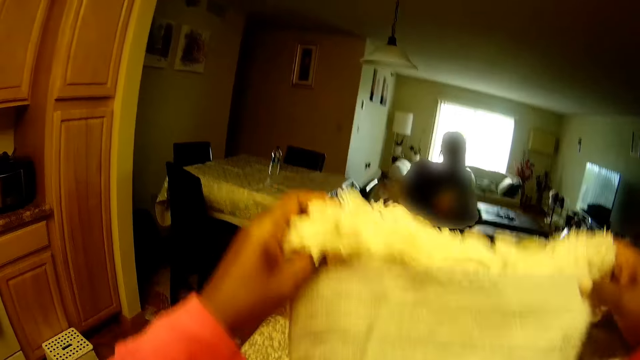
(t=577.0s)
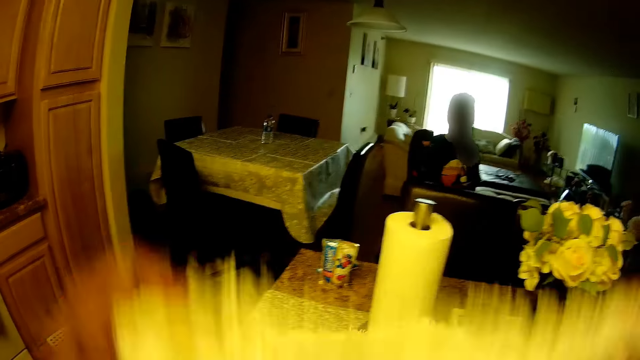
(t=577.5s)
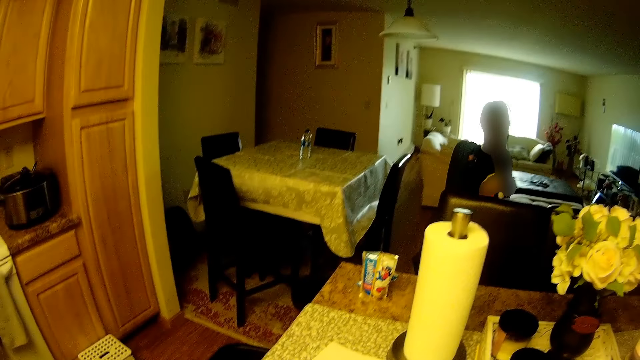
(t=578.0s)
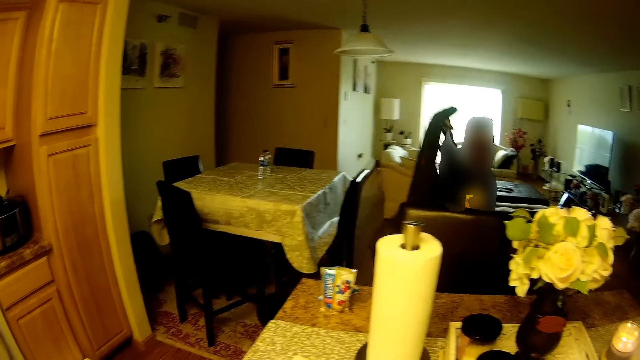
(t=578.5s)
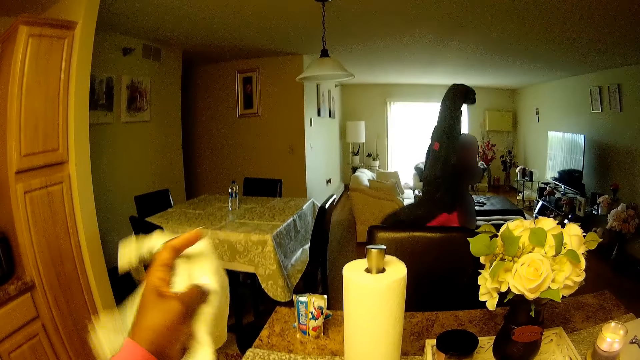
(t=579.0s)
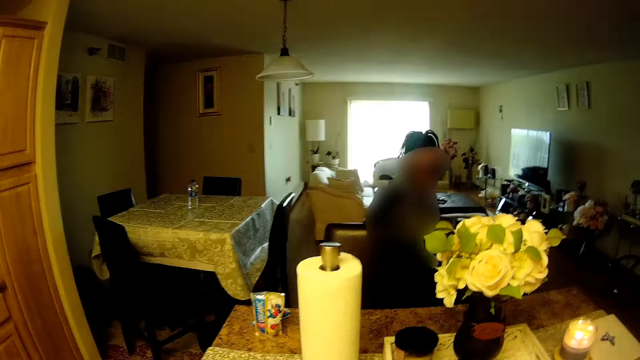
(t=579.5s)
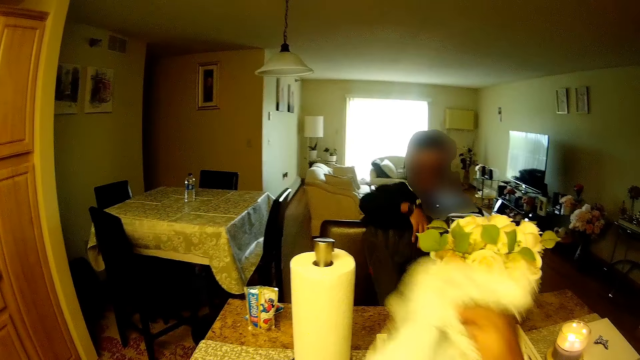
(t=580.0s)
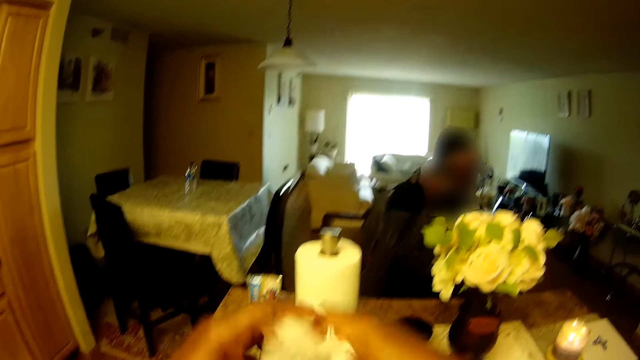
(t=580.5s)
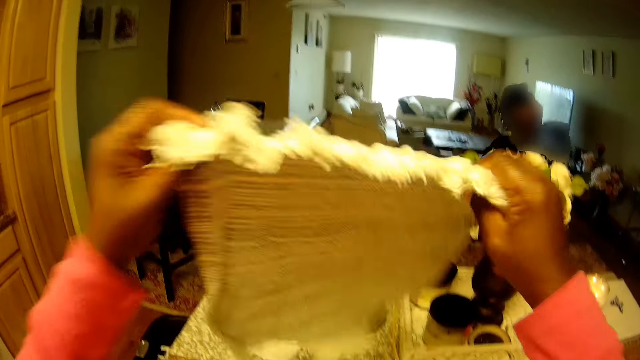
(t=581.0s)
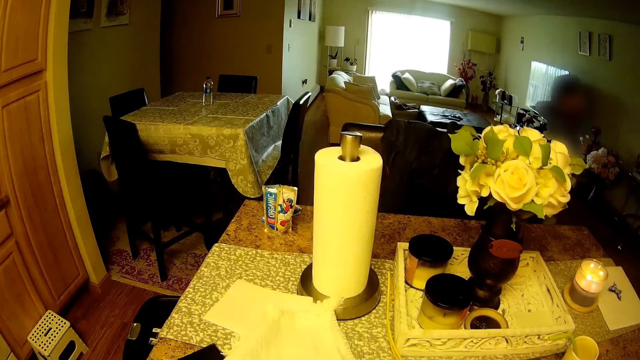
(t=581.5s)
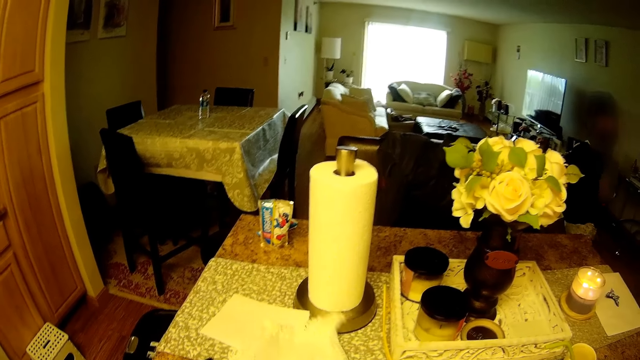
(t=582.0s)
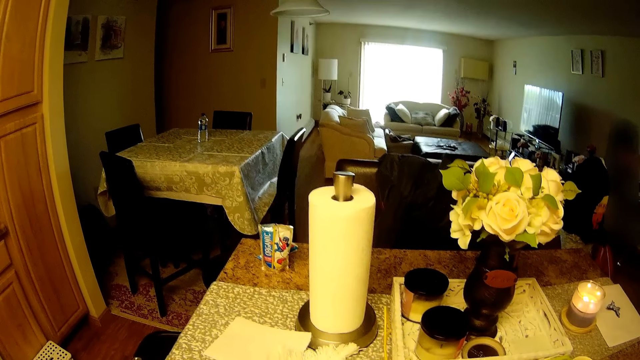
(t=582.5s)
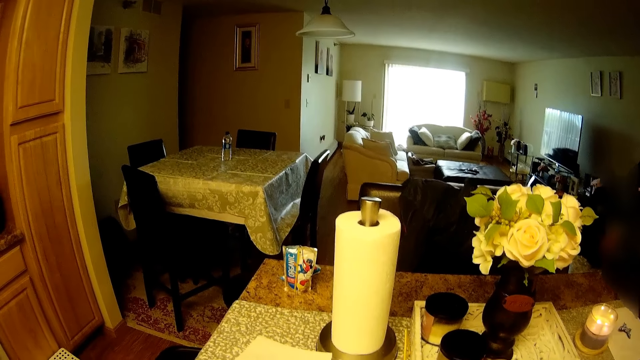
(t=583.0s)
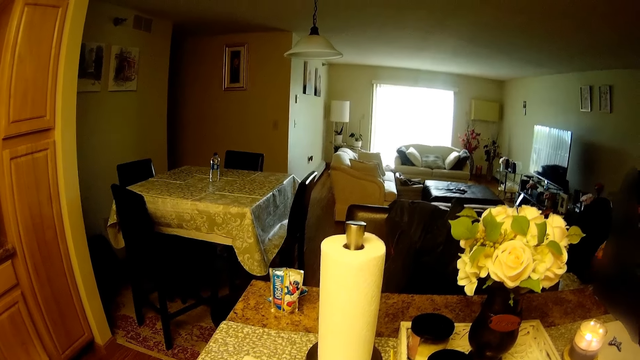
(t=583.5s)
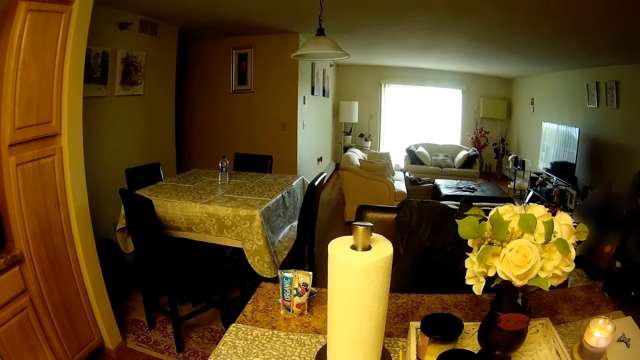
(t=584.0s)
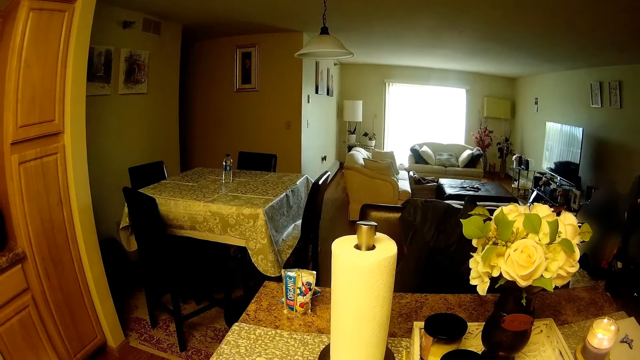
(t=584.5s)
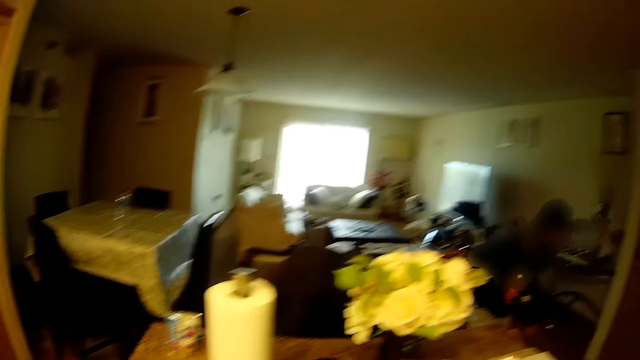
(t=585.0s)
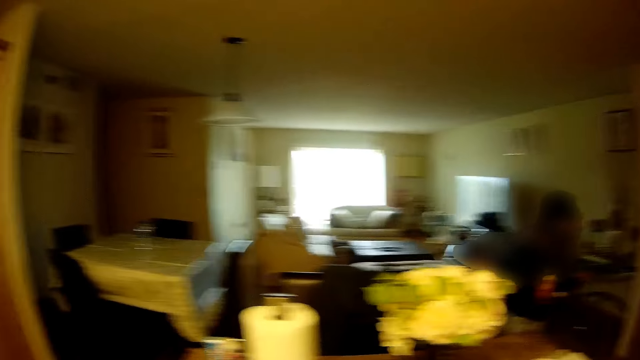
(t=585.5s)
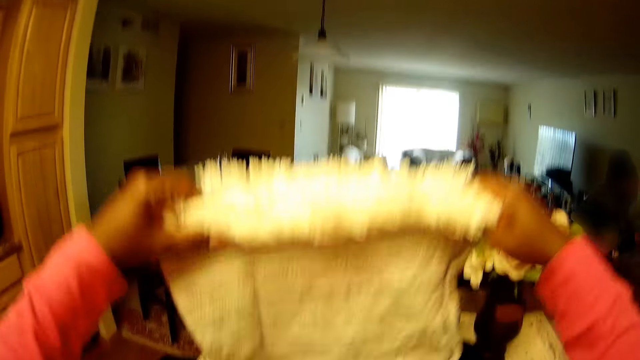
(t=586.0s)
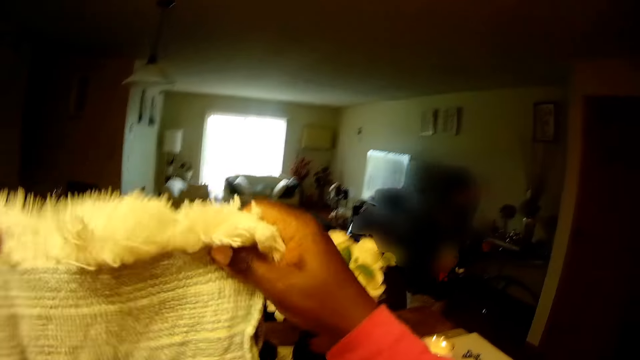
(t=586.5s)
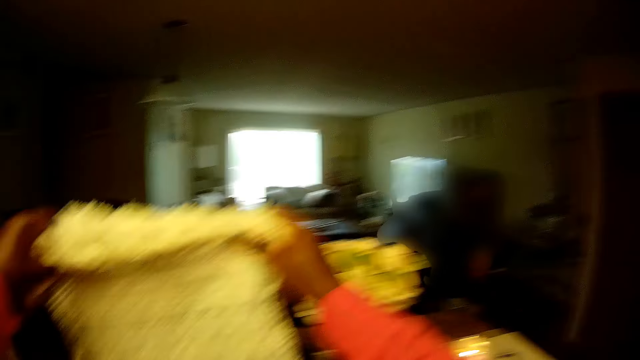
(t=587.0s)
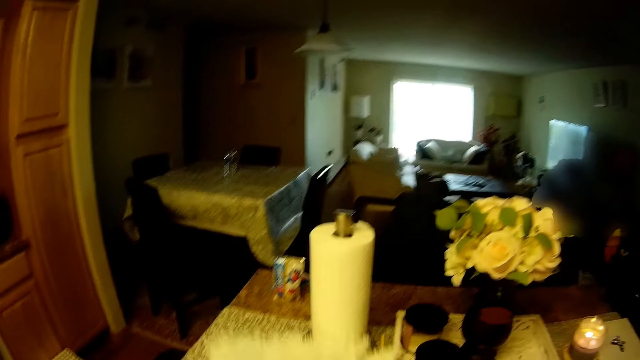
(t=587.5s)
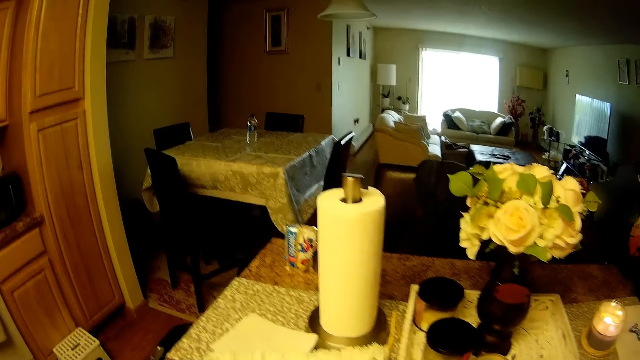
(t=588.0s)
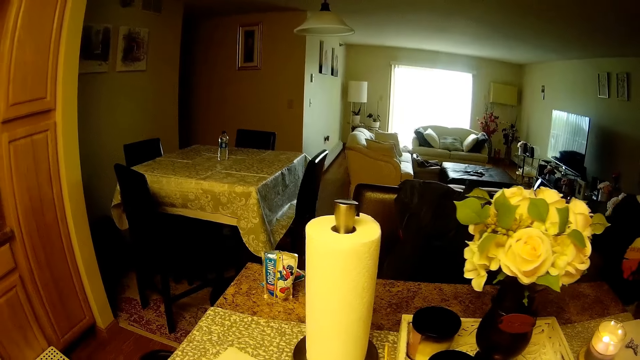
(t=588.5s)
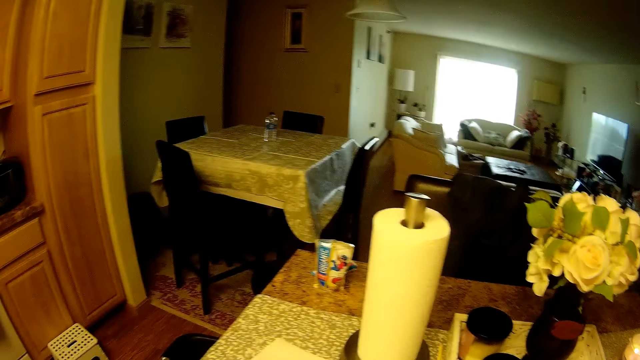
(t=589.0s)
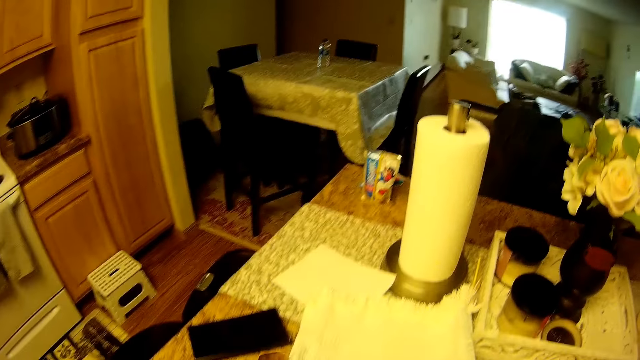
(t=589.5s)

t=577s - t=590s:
A girl moves around. The girl drops a jacket on a chair at the table with her right hand. The camera wearer takes a washcloth from the table with her left hand. The girl hangs a cloth on the chair. The camera wearer straightens the washcloth on the table with both hands. The girl walks around. The girl drops a bag in her left hand on a living room floor. The girl does something. The camera wearer raises some washcloths from the table with both hands. She straightens the washcloths on the table with both hands.

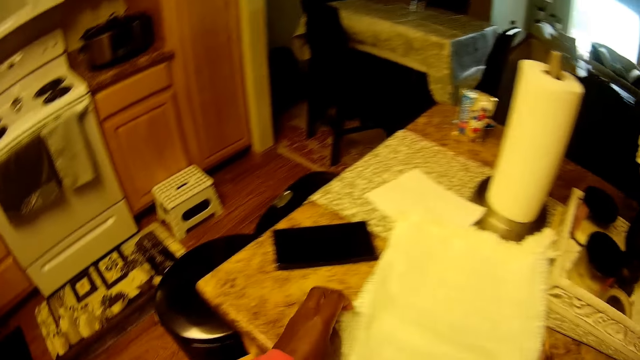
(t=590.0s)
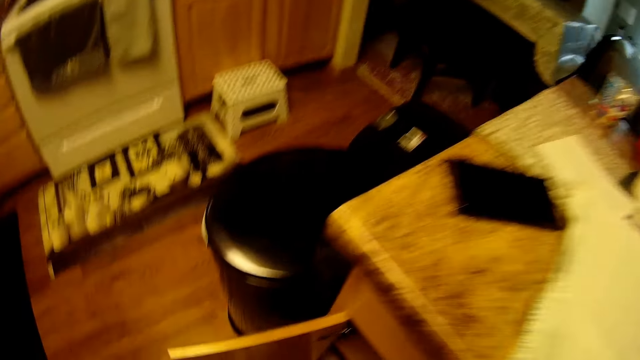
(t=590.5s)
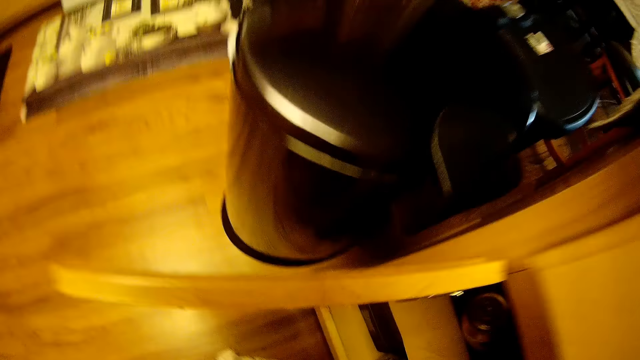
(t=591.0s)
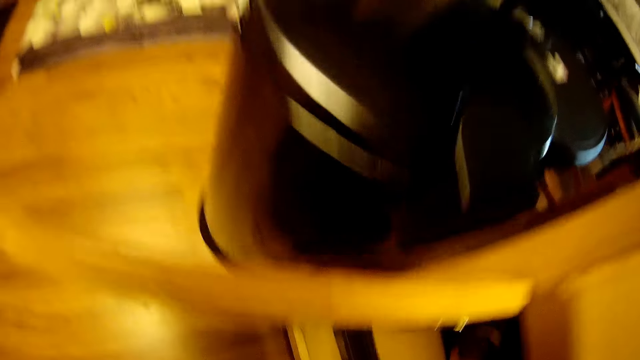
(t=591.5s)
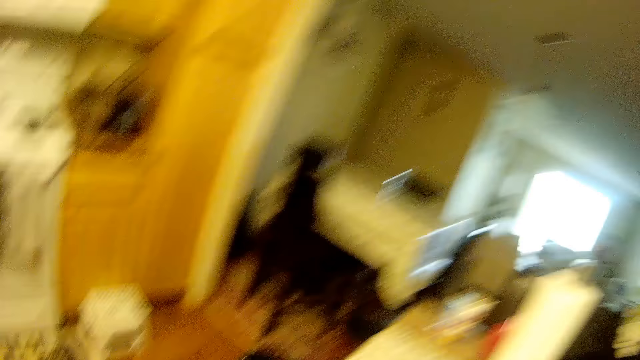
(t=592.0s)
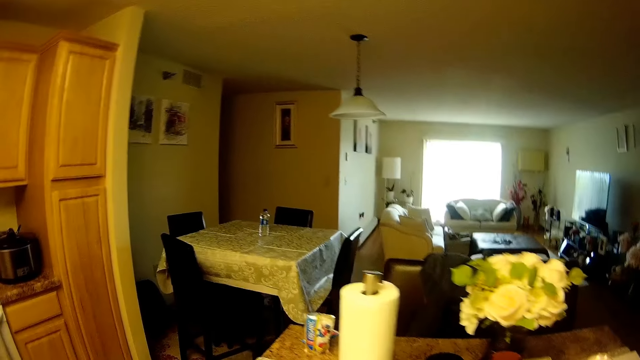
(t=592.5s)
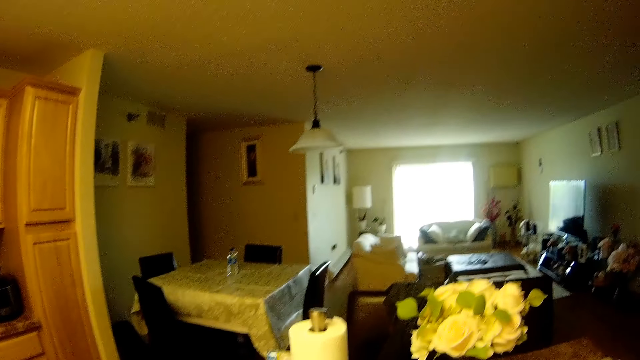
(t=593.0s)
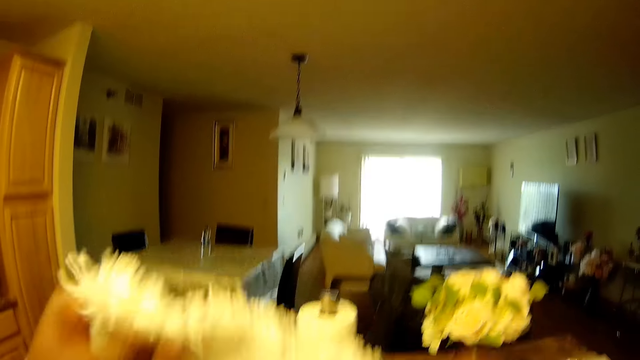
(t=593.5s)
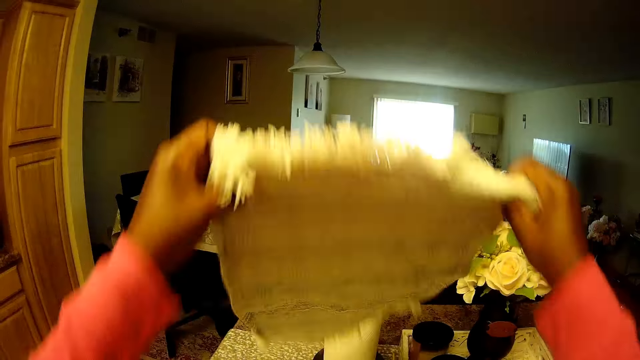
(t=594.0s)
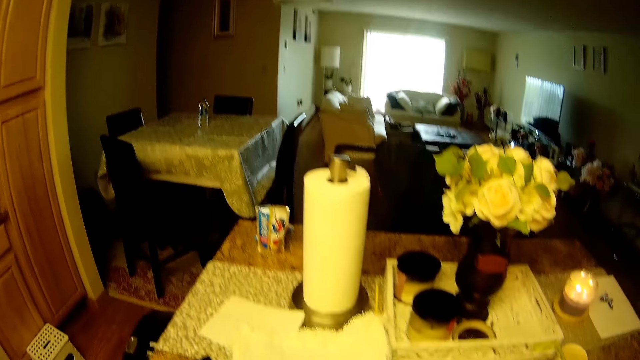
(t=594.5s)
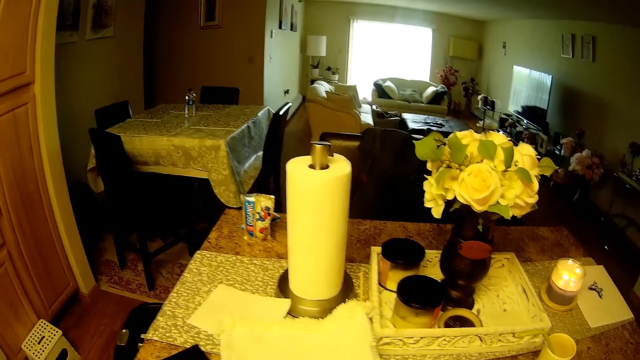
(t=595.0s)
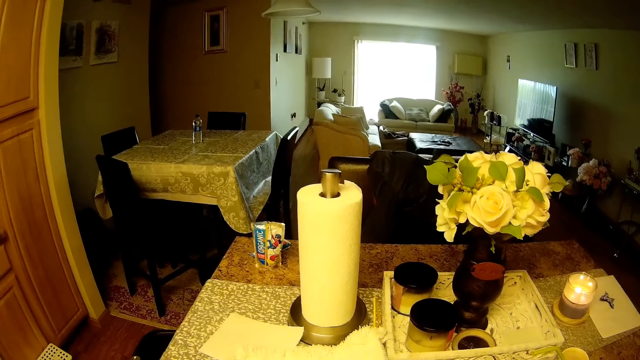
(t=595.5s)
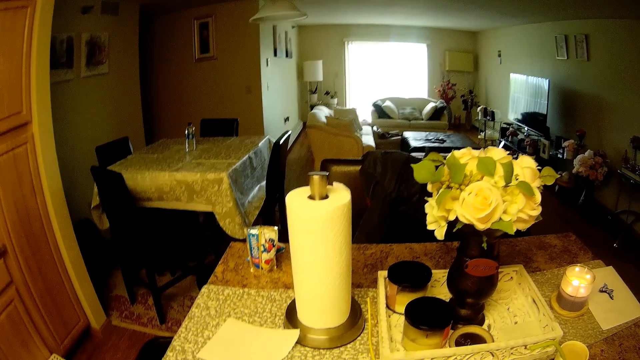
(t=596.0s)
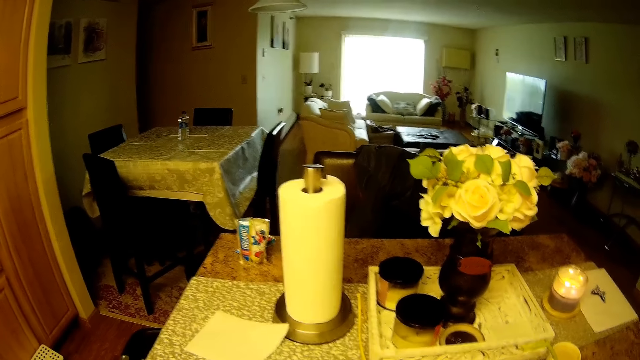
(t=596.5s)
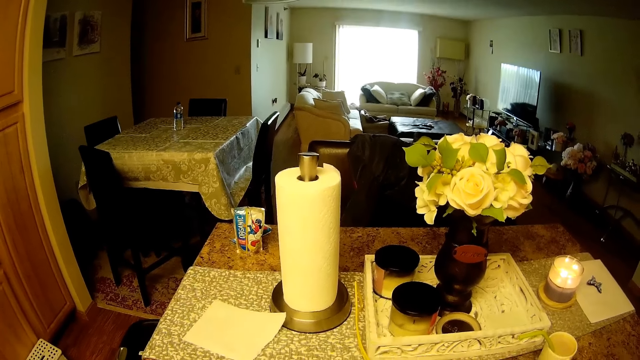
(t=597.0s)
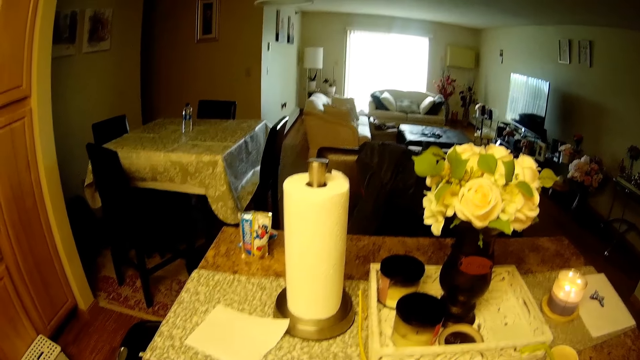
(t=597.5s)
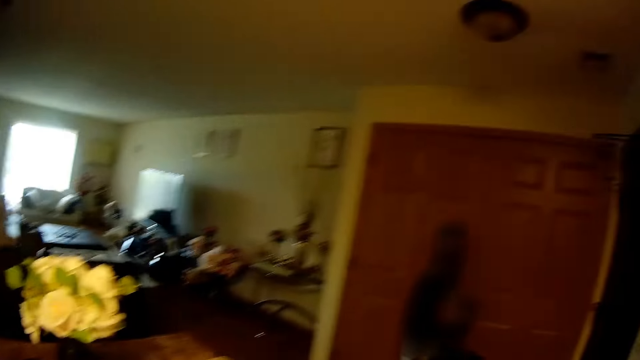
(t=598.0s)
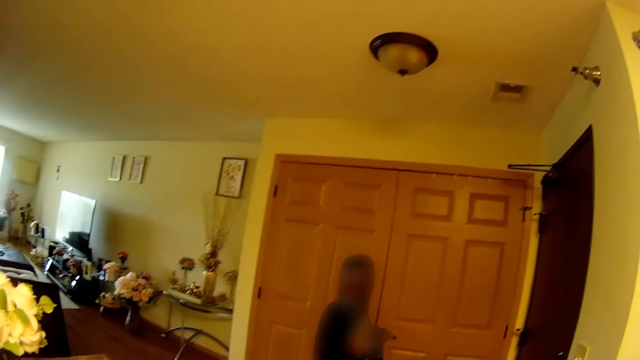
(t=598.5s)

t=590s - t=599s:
The camera wearer picks up a washcloth from the floor with her left hand. She does something. She straightens the washcloths on the table with both hands. She lifts the piece of cloth. She places the cloth on the table. She does something.
